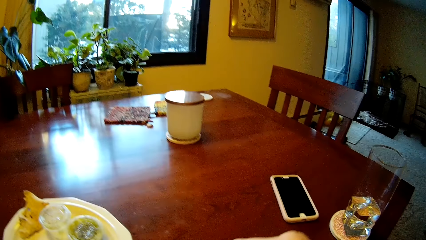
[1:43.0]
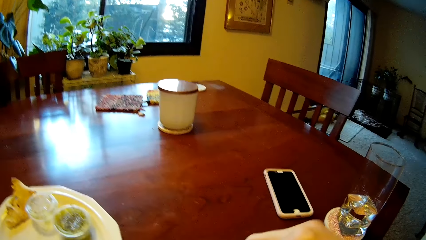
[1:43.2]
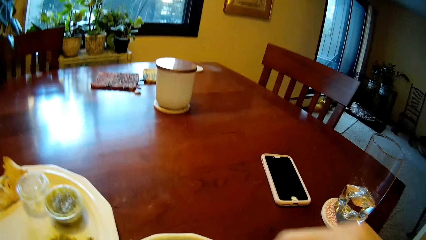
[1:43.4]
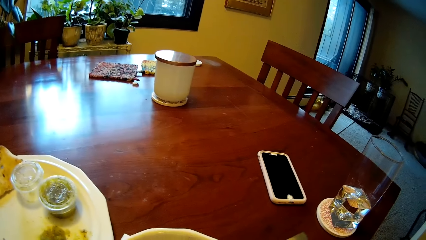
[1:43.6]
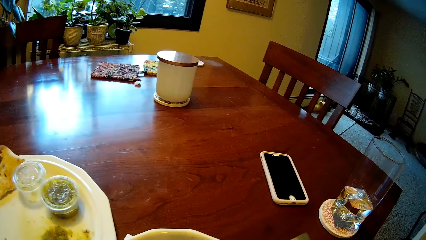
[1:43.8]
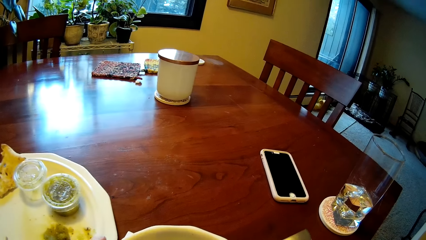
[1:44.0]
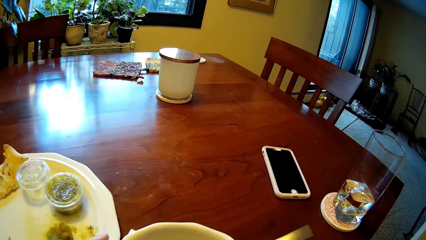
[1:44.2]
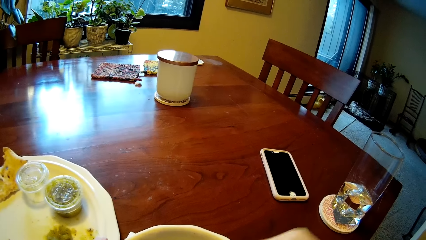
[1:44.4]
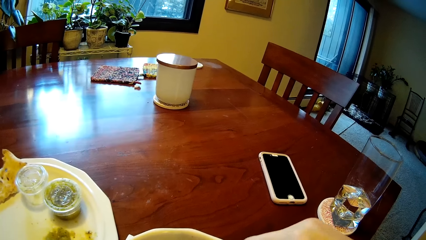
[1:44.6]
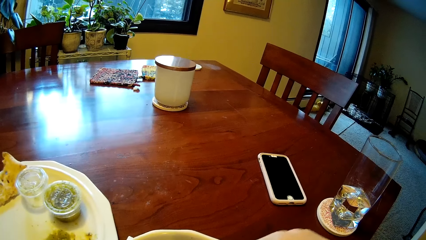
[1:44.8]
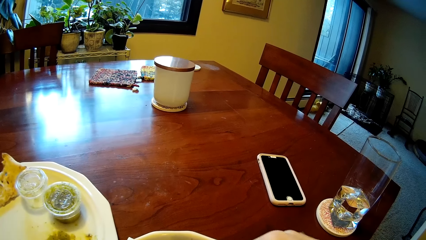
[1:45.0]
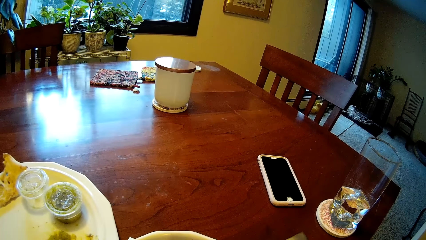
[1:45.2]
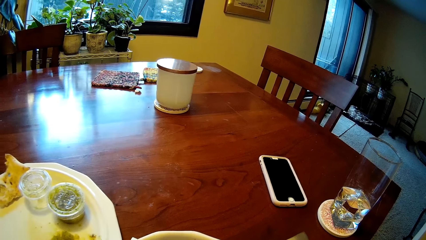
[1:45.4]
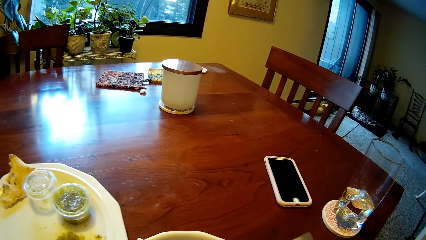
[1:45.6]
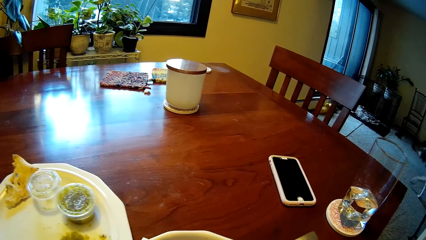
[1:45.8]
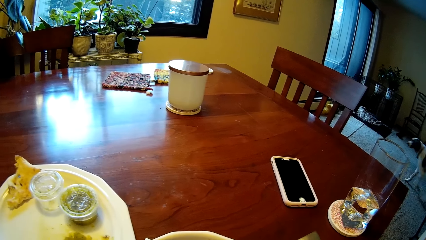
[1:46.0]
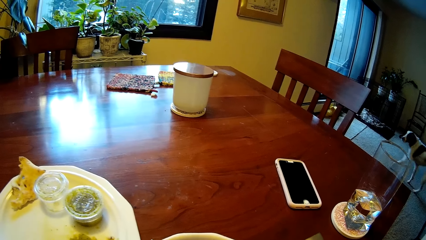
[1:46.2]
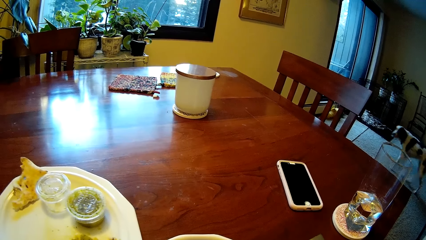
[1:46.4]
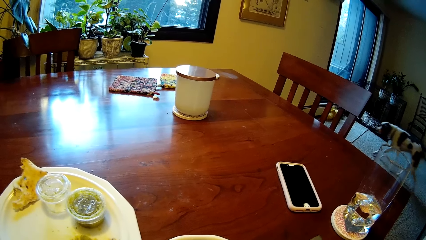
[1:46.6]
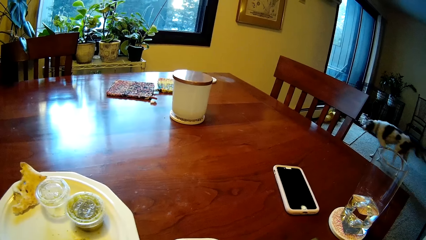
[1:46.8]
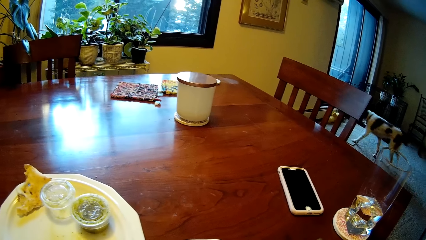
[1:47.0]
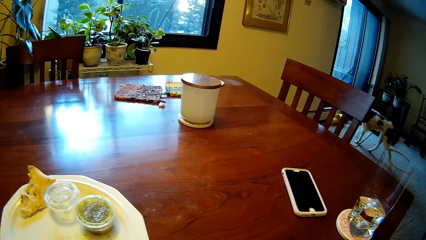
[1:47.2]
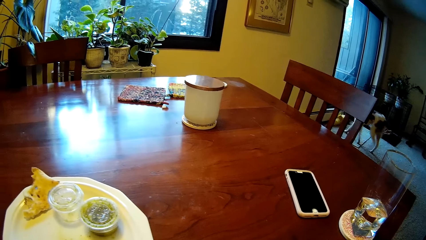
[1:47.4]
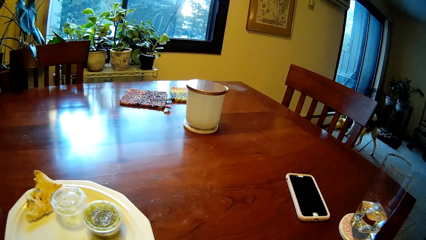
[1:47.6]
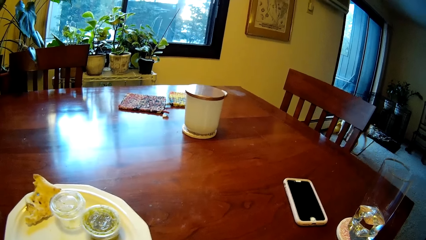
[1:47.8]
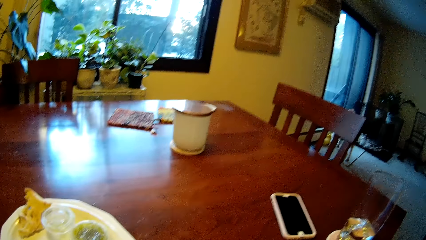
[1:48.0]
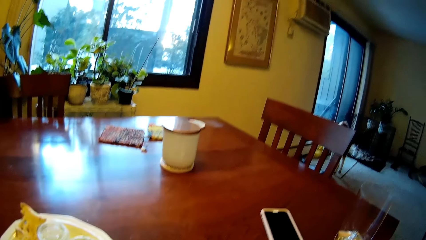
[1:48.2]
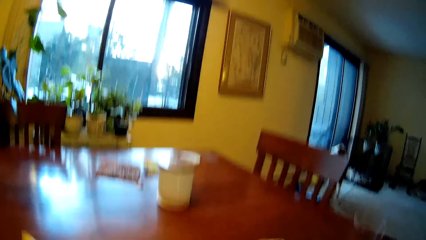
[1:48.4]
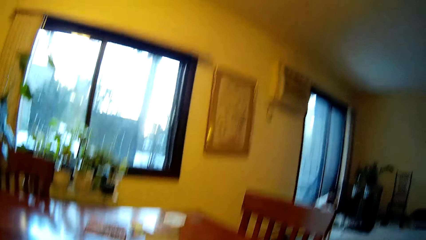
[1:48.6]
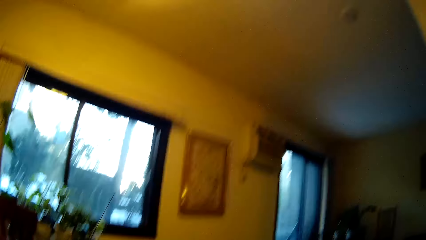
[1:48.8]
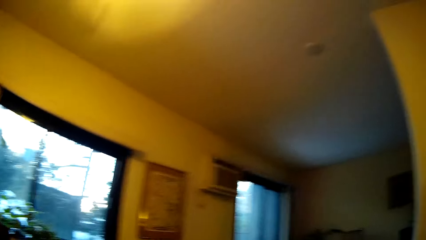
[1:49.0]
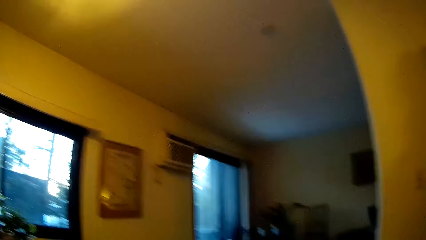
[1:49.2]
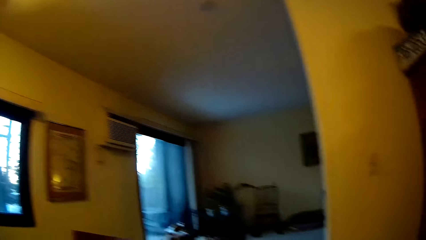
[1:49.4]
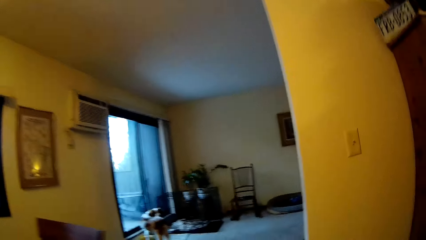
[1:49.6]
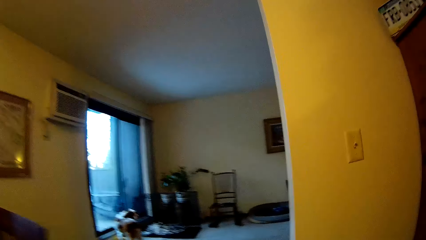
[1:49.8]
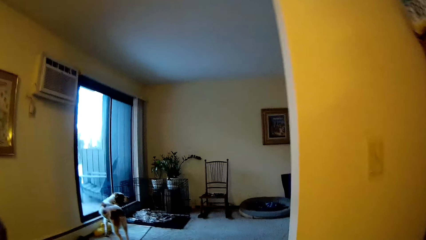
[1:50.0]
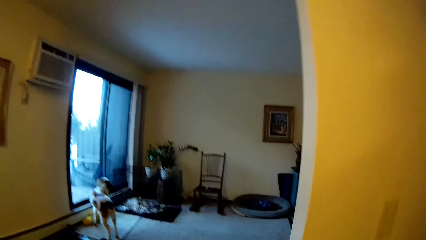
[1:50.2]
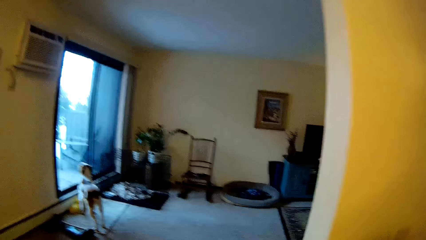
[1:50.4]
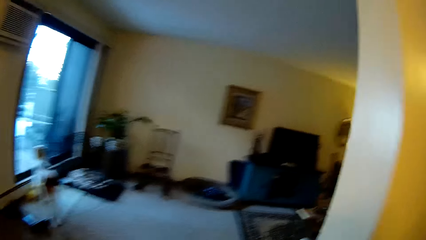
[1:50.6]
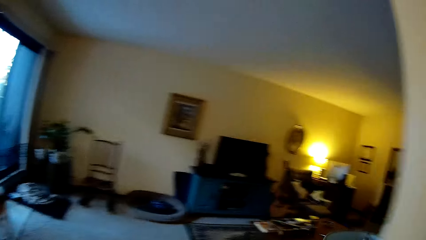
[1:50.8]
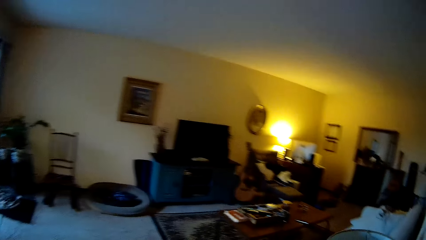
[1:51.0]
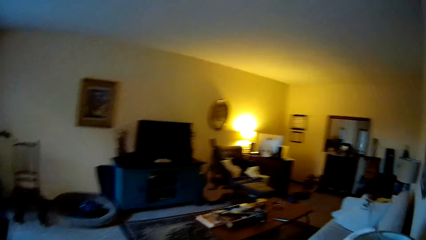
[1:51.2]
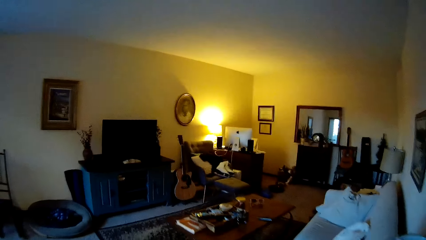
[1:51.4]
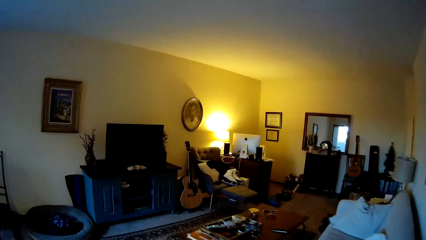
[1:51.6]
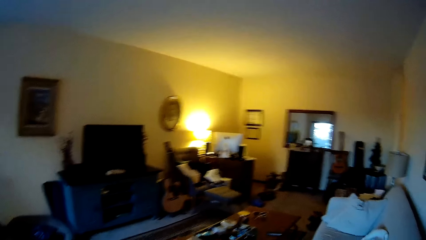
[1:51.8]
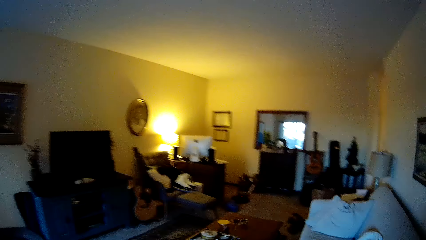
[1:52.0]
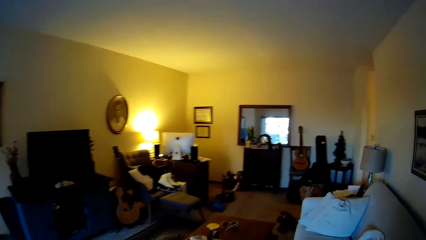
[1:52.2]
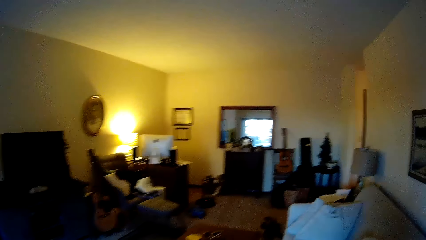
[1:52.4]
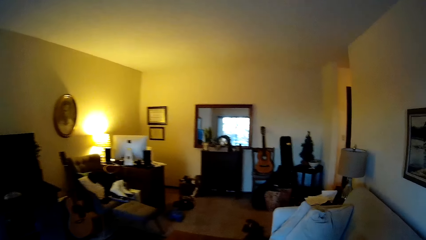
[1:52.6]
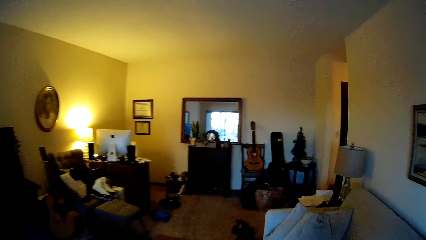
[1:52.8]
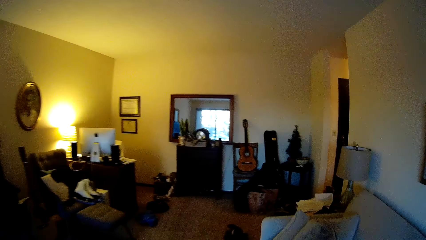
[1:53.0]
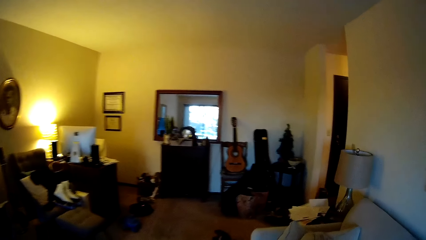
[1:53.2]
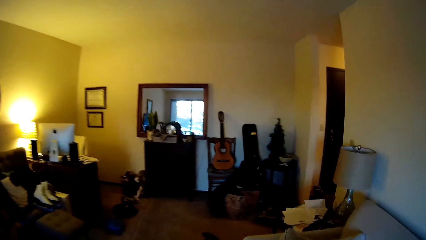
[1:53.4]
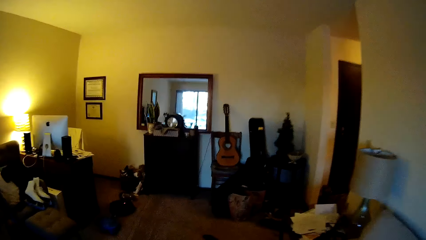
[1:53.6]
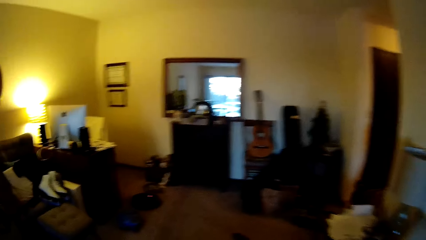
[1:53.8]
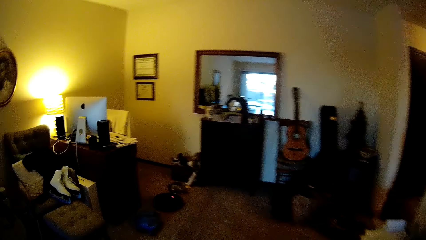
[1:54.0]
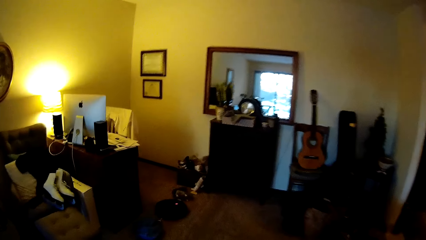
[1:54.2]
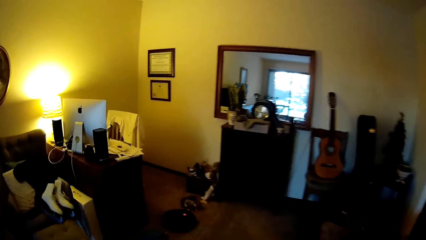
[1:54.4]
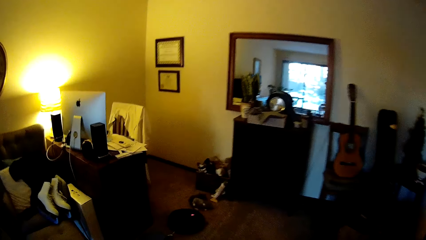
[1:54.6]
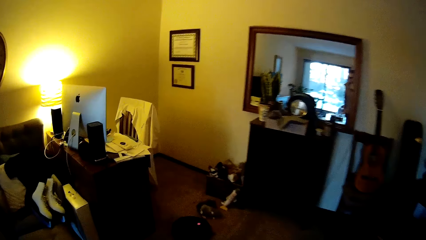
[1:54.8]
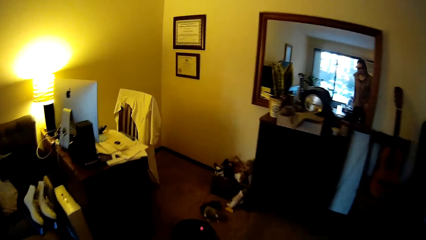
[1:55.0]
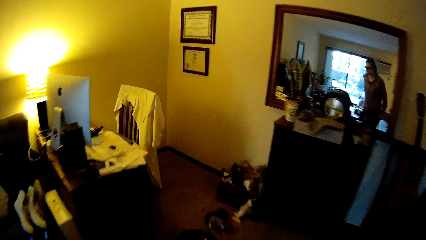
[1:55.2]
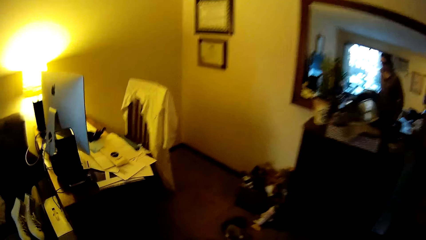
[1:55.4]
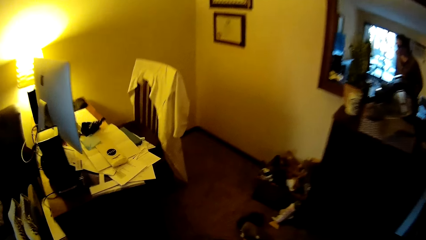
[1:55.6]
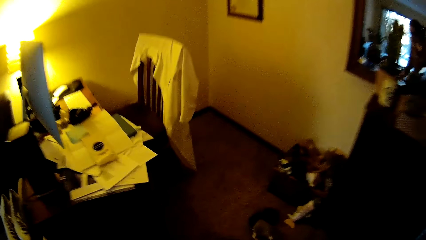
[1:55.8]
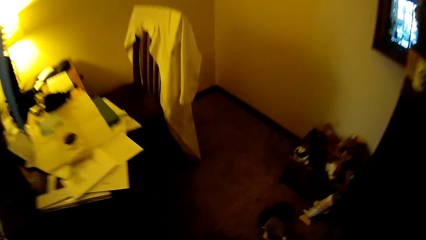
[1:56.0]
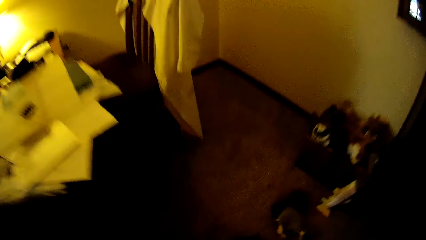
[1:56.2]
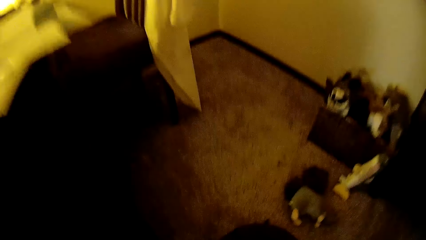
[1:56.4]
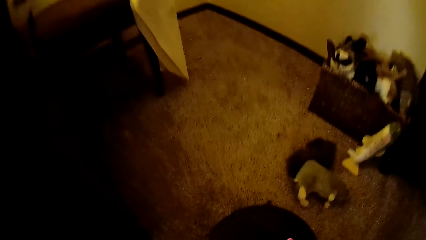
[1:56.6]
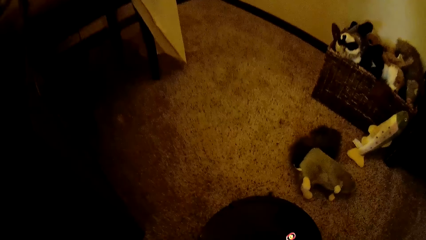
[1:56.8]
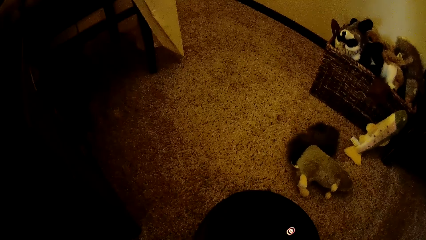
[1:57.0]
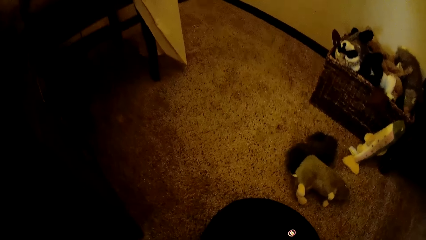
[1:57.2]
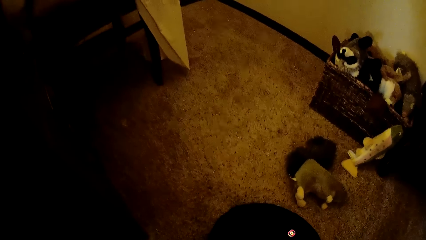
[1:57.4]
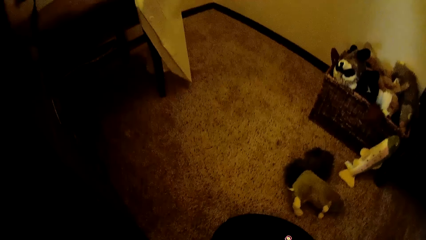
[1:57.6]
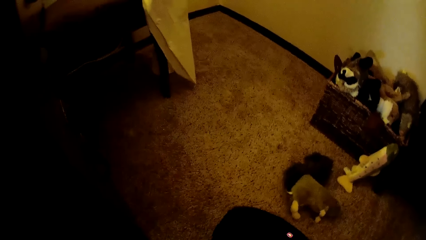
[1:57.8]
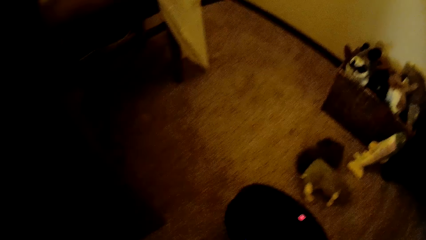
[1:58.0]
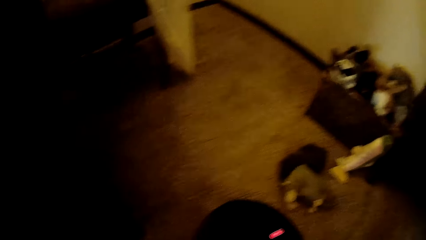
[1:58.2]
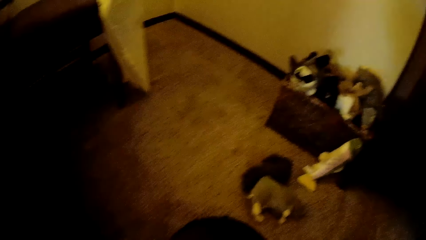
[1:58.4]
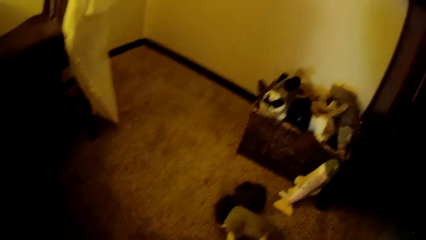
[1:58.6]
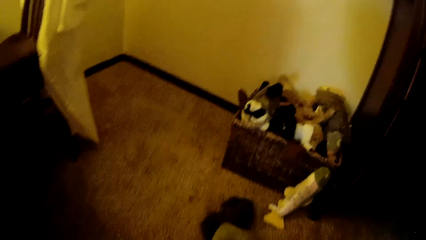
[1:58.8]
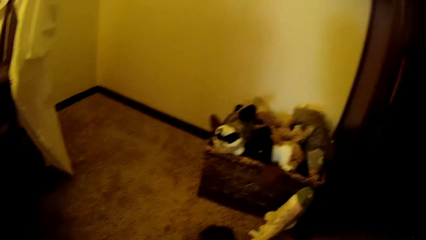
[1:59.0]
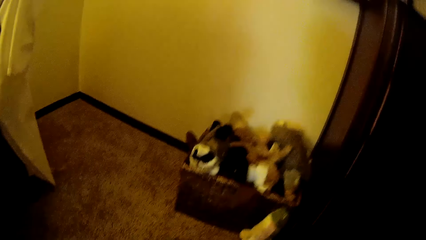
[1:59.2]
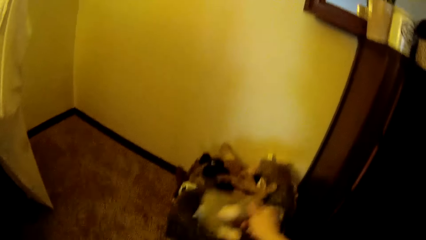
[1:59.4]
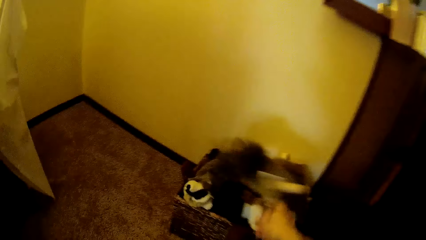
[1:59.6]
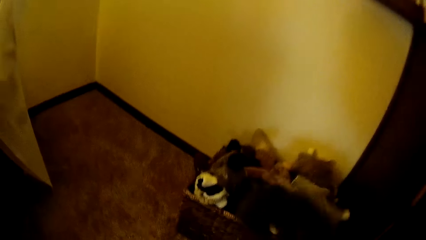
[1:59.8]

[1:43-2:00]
The dog goes to the glass door. The camera wearer walks.
